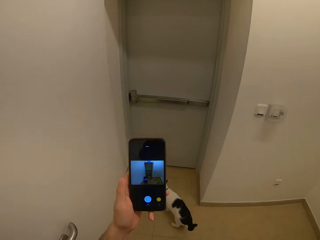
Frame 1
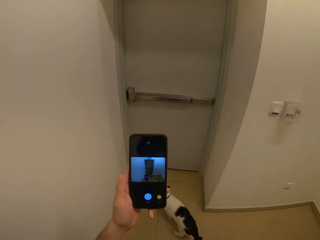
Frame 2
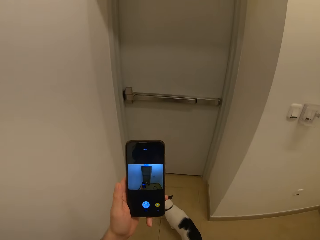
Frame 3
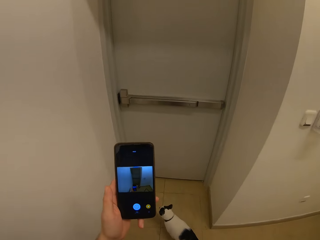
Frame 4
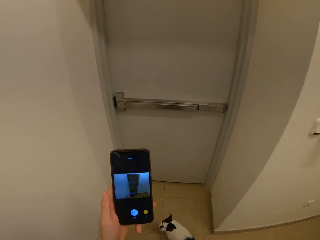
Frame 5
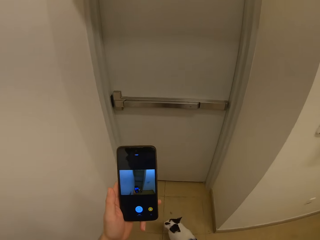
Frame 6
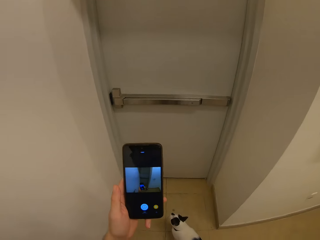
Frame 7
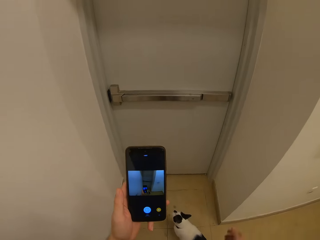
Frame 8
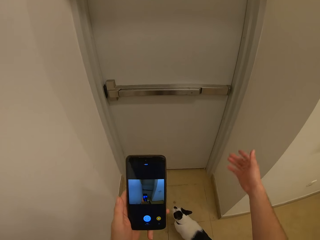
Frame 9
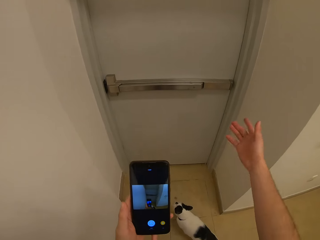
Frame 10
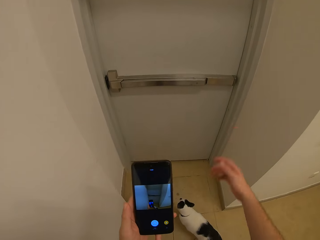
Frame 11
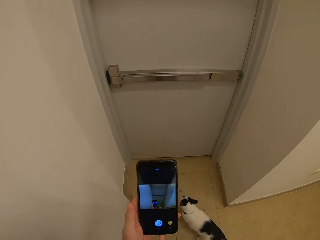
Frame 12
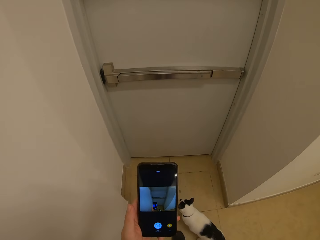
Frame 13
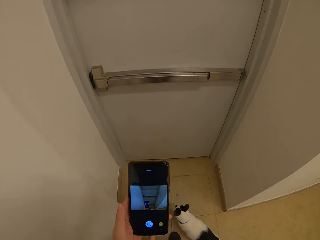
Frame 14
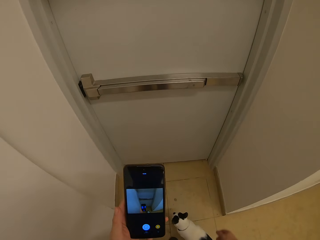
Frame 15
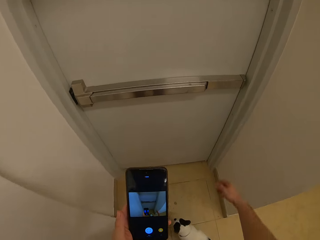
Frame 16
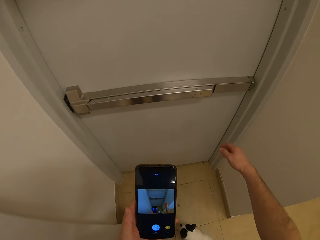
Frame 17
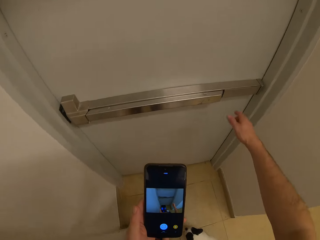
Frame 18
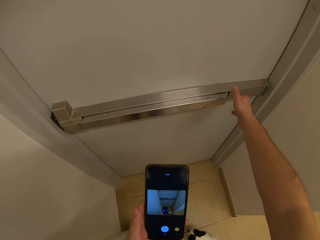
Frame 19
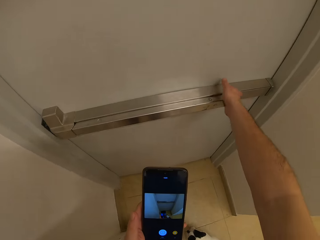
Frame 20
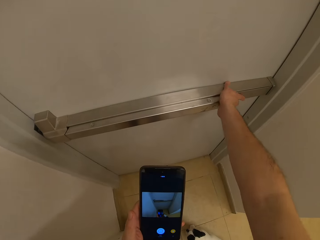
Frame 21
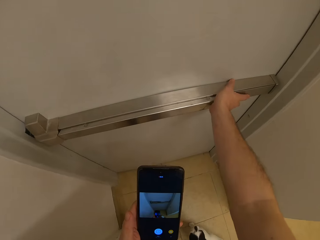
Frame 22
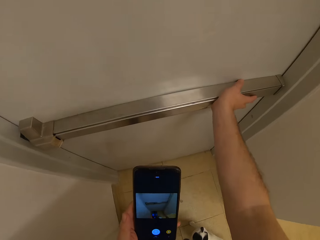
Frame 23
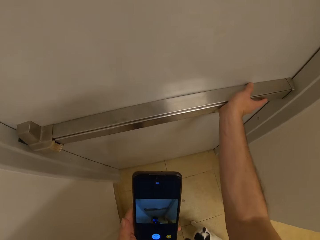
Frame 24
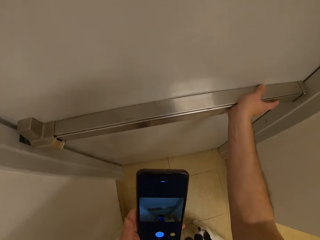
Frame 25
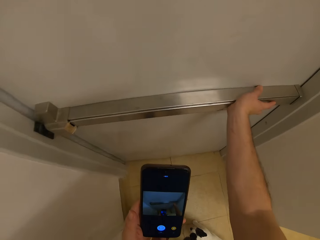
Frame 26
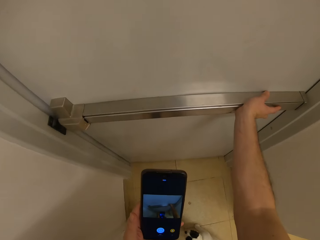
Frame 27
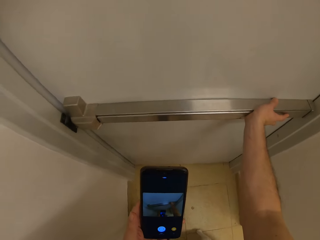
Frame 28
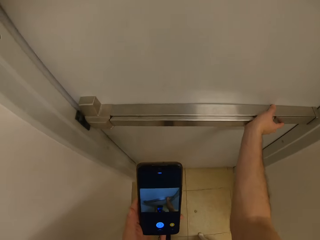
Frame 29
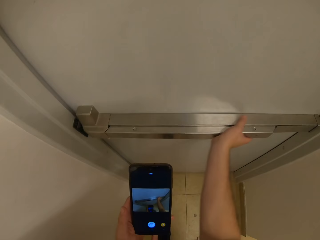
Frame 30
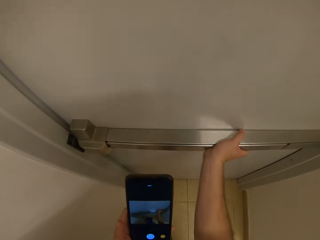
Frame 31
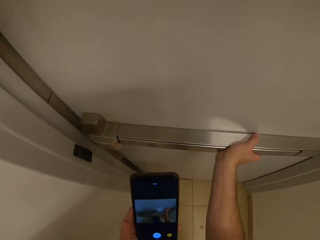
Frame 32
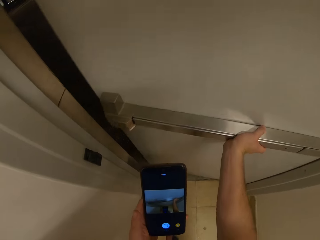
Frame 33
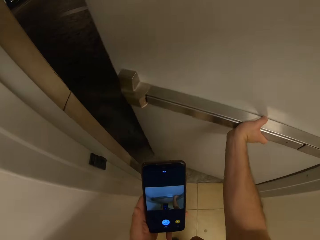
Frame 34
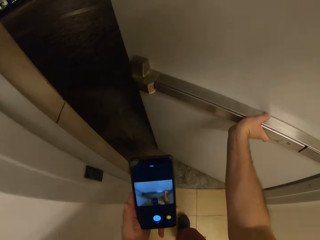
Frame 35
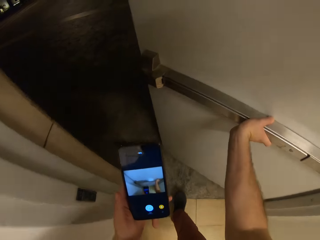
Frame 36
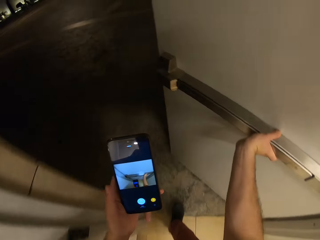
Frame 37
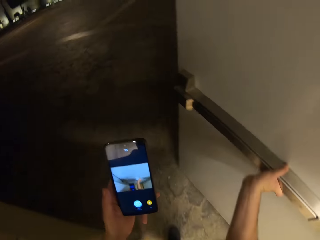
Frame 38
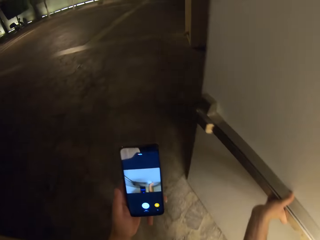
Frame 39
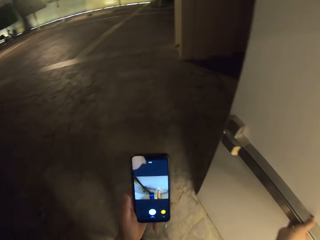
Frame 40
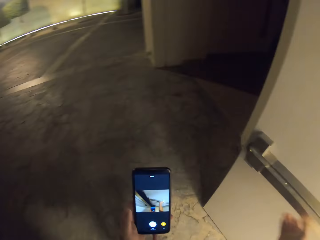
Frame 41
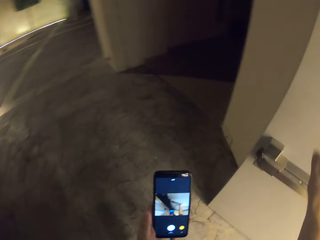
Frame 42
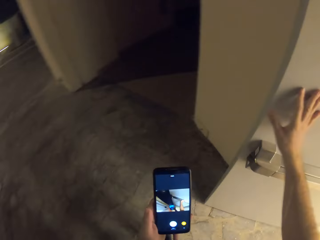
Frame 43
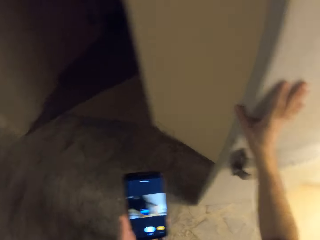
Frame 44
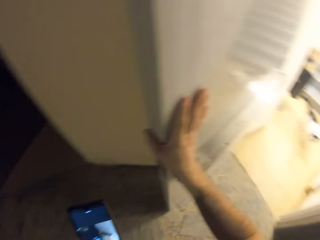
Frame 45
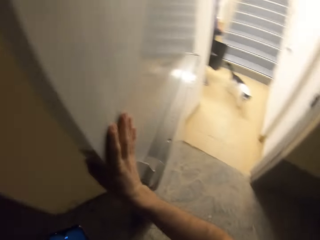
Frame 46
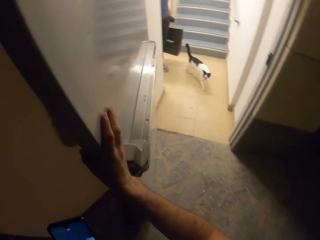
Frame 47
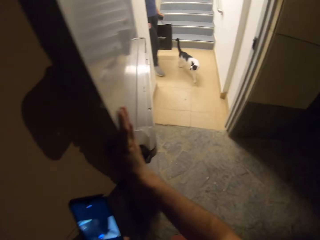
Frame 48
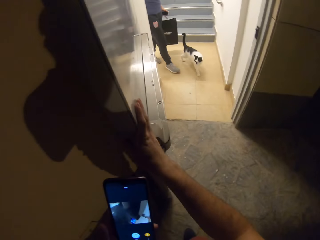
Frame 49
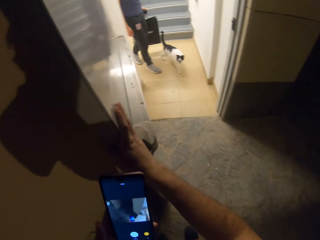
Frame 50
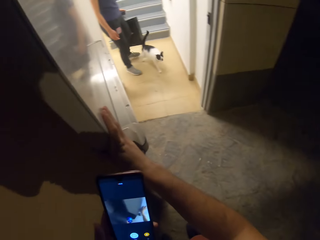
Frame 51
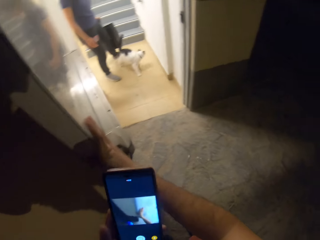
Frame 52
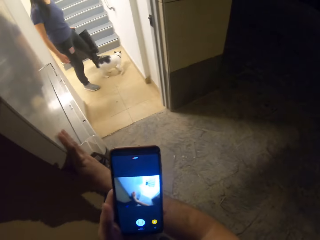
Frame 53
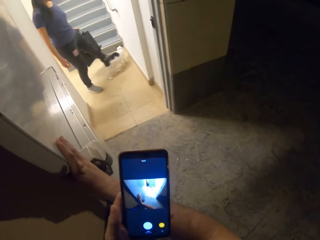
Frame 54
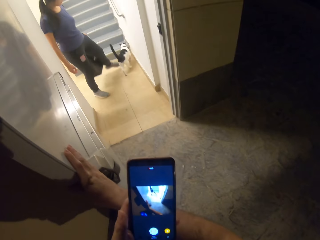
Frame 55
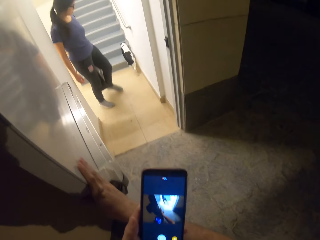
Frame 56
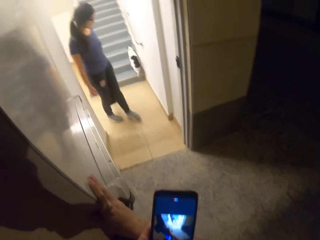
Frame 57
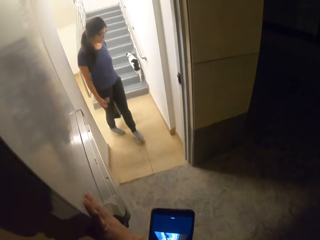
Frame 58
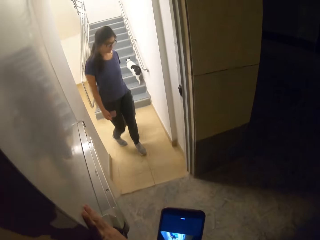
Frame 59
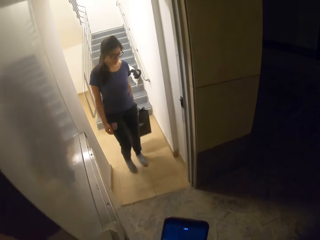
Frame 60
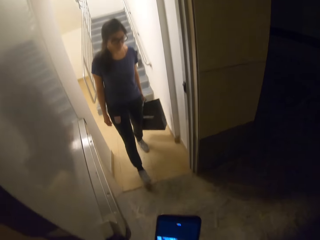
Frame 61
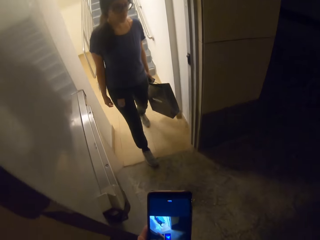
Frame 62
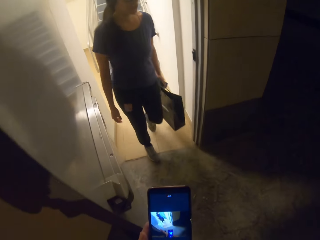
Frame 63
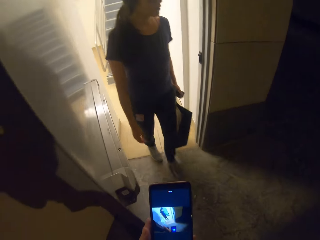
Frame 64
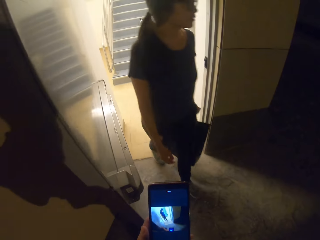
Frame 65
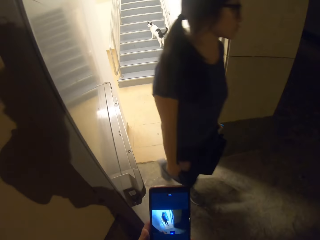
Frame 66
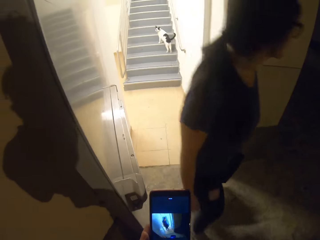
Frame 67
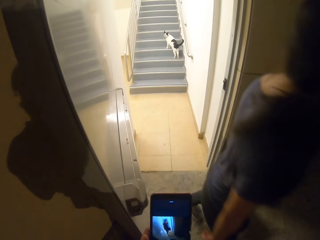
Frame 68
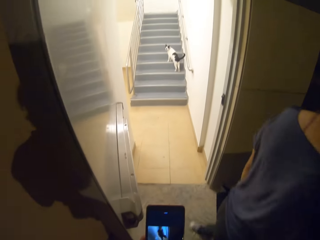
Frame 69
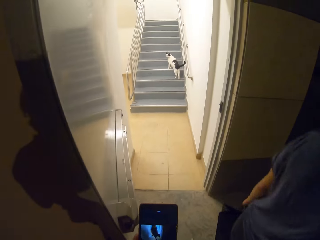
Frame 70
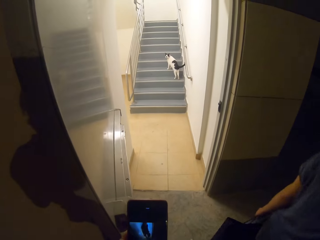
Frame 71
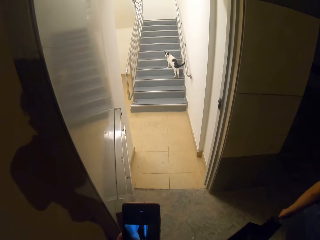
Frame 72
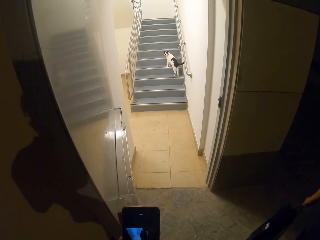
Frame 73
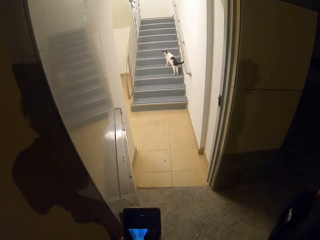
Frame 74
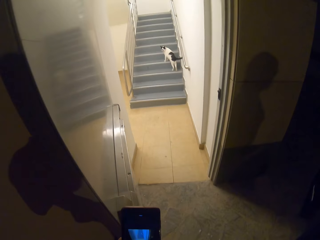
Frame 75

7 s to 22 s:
The camera wearer gestures with his hand. He pushes the door. He holds the door. He walks out of the house. A woman walks out of the house.

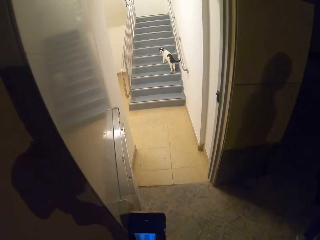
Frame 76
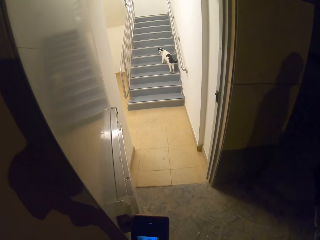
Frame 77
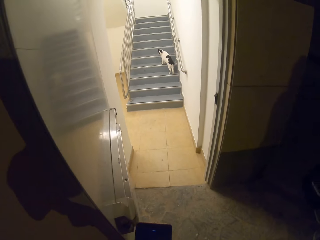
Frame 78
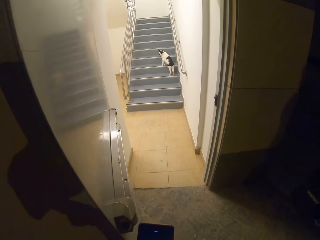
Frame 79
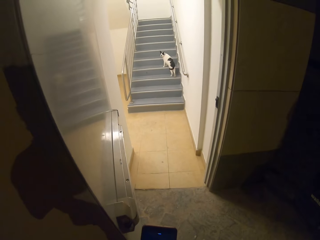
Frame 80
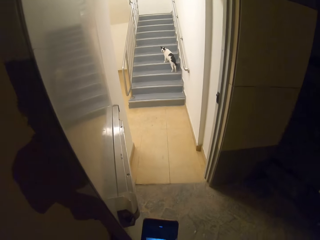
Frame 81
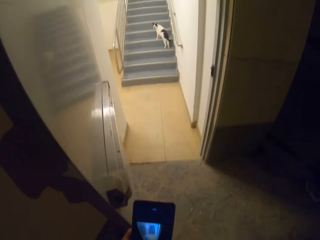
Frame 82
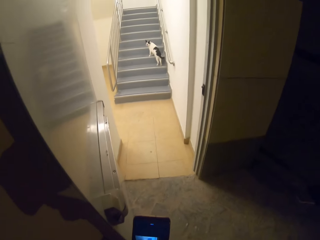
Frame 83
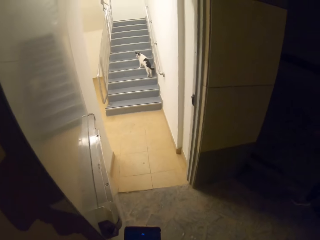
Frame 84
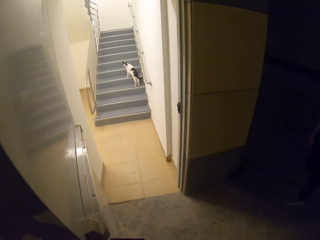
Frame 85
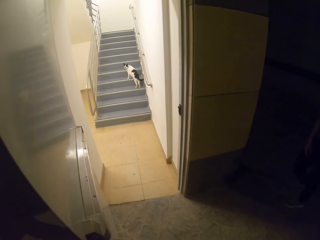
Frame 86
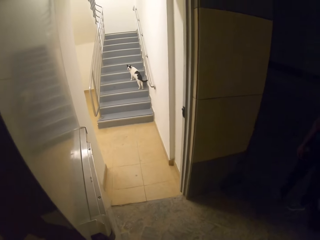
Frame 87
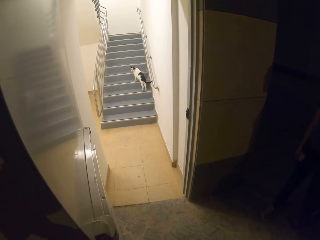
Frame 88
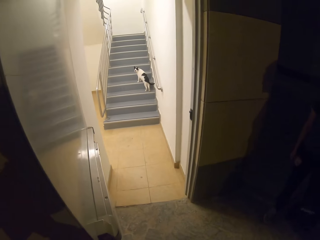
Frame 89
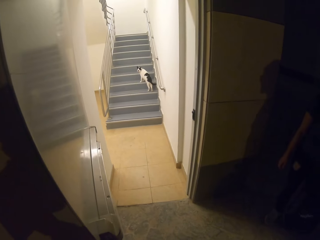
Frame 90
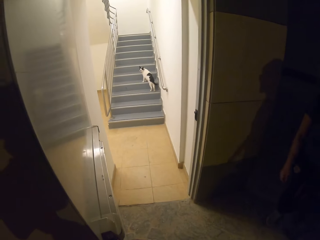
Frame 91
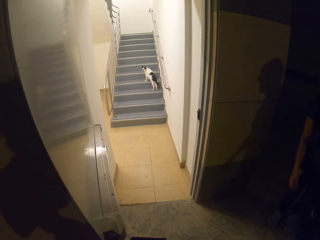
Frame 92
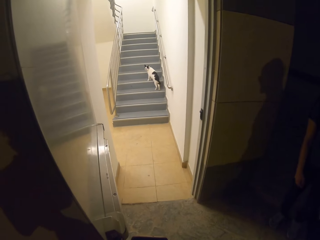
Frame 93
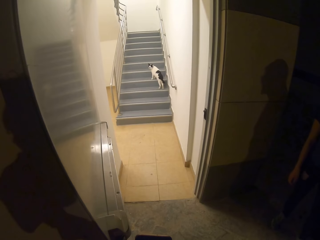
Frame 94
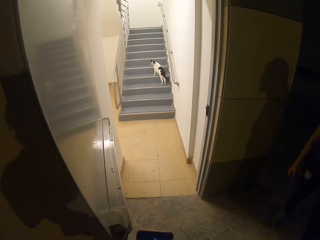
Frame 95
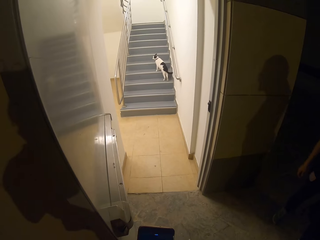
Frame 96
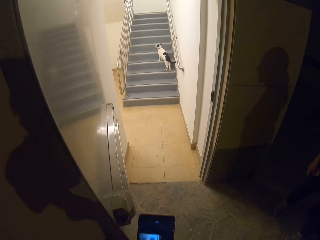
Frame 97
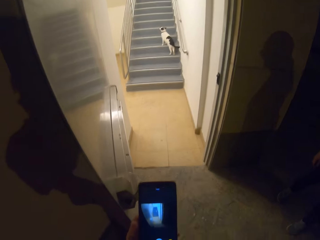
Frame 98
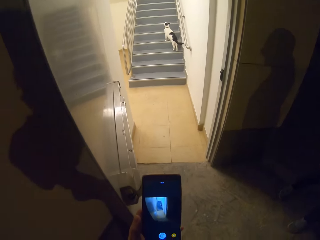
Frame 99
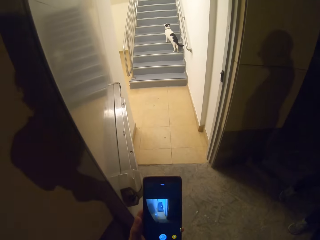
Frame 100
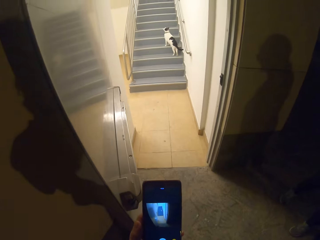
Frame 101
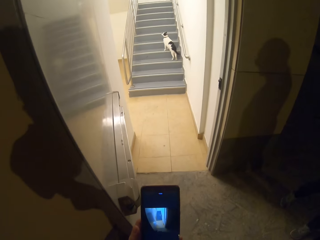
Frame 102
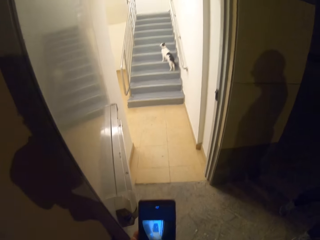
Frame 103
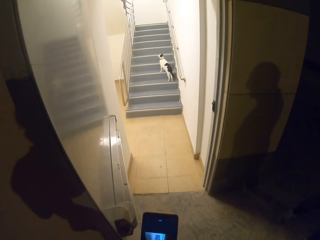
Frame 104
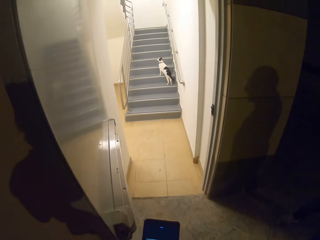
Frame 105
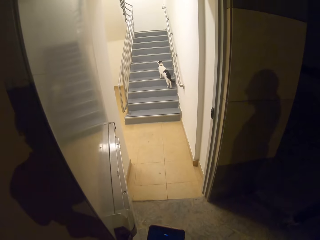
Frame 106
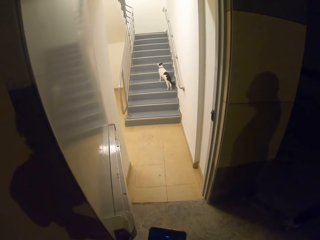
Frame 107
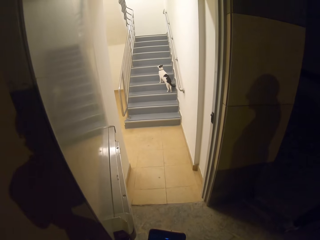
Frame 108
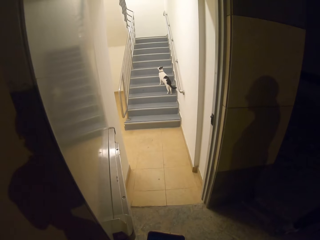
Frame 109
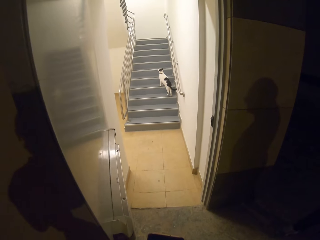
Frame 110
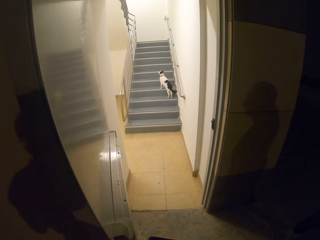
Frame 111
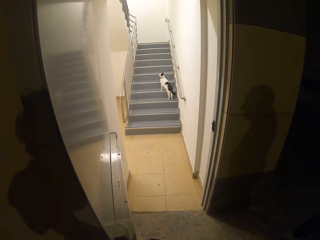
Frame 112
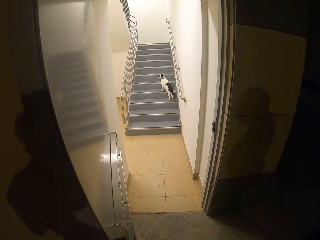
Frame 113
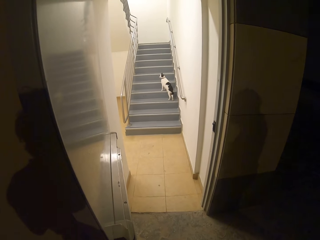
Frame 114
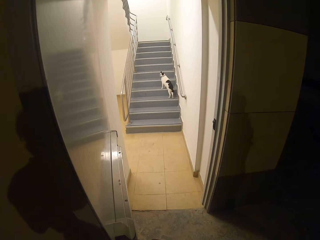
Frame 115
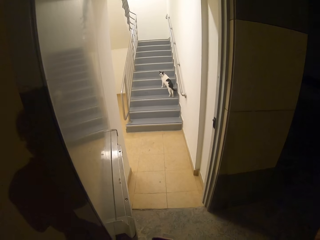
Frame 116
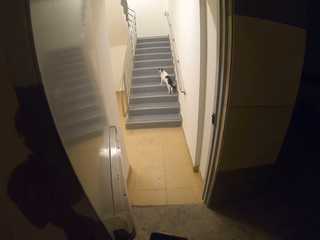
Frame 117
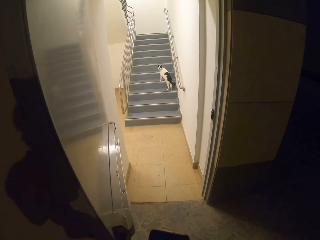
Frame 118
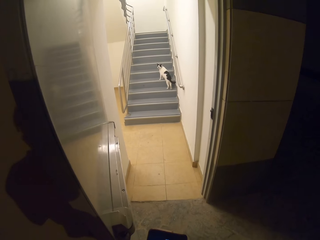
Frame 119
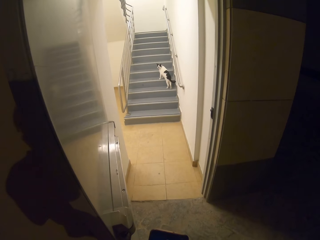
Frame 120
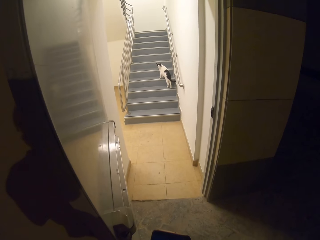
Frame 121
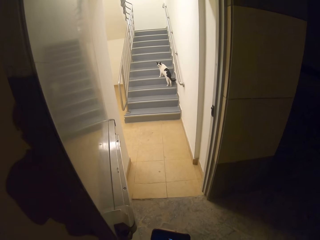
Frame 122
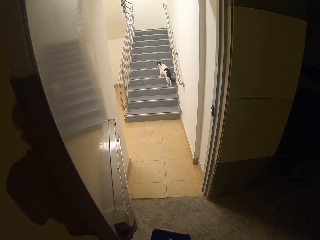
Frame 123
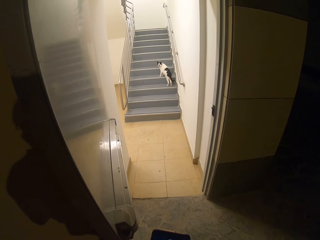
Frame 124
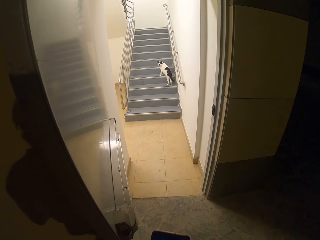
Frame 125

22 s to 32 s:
The camera wearer holds the phone.
